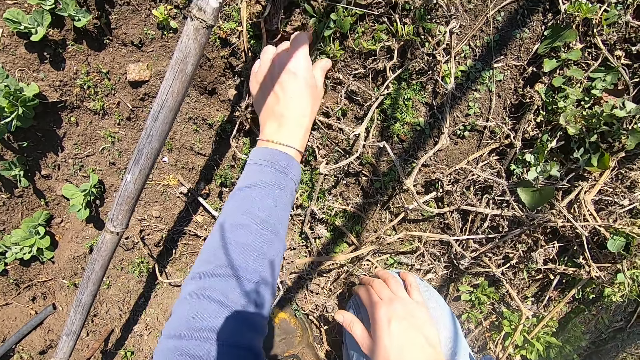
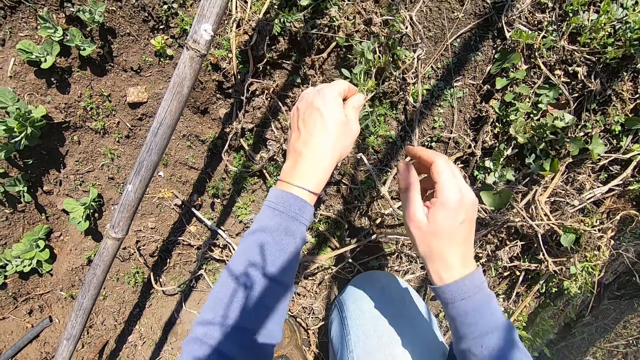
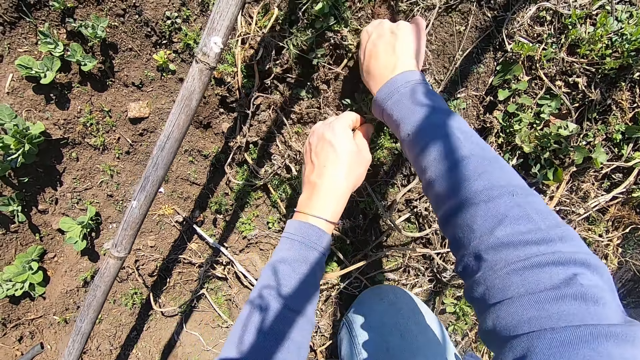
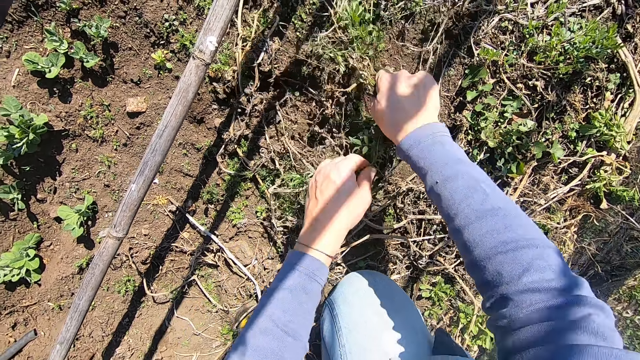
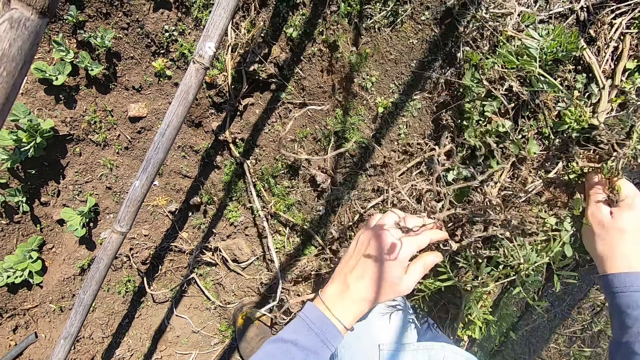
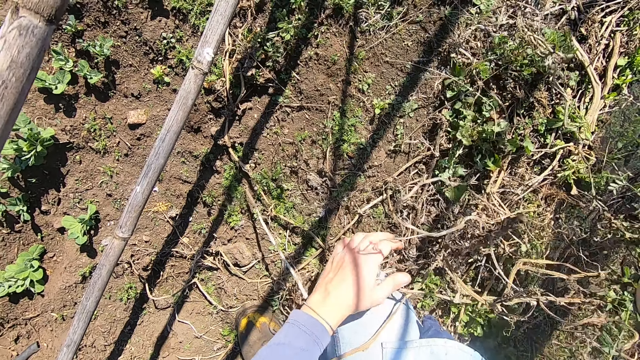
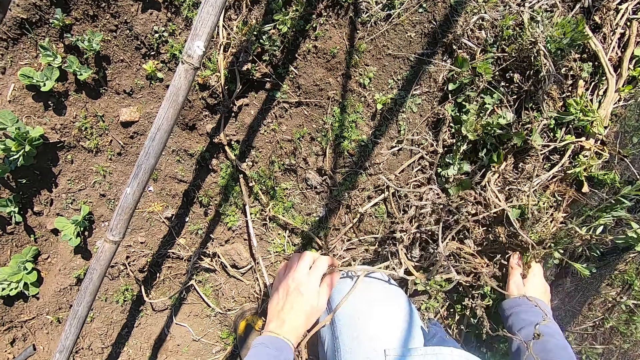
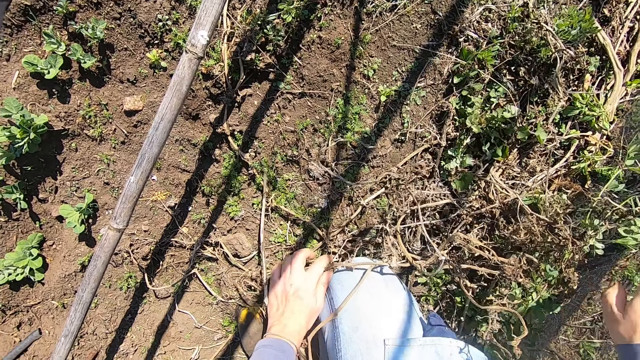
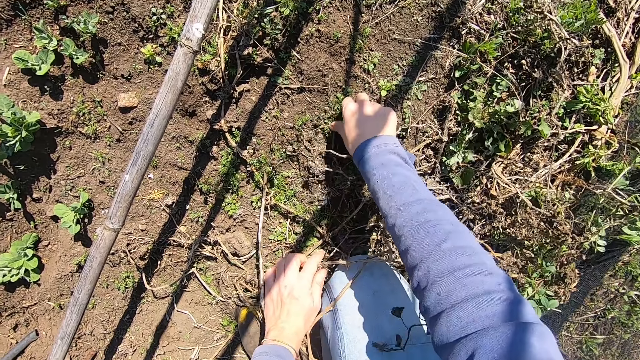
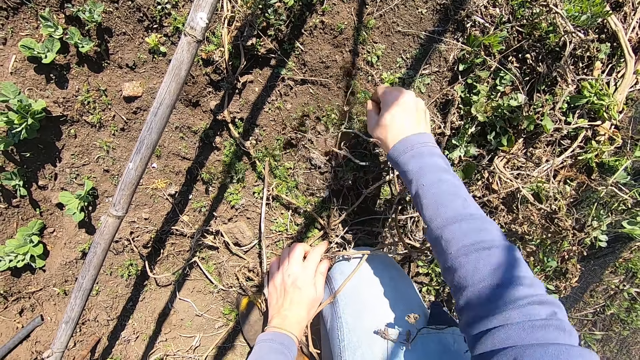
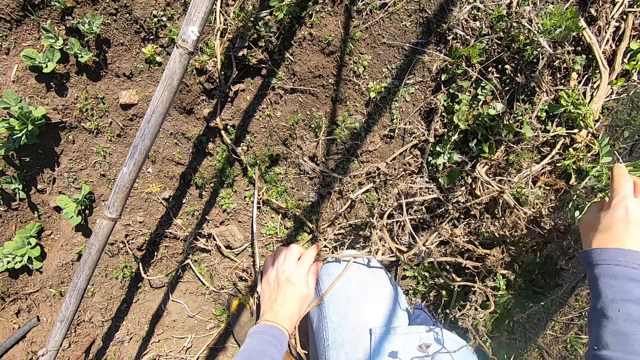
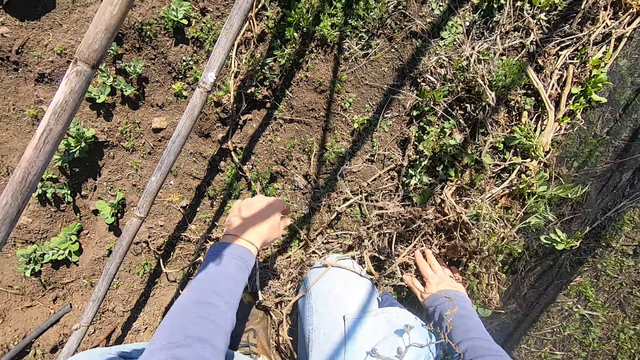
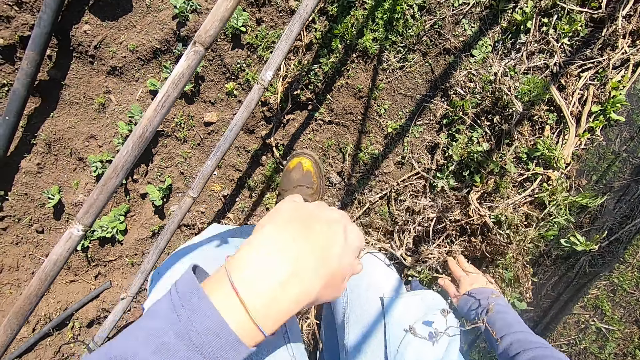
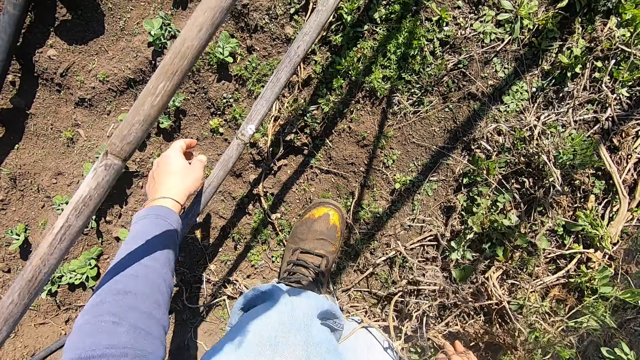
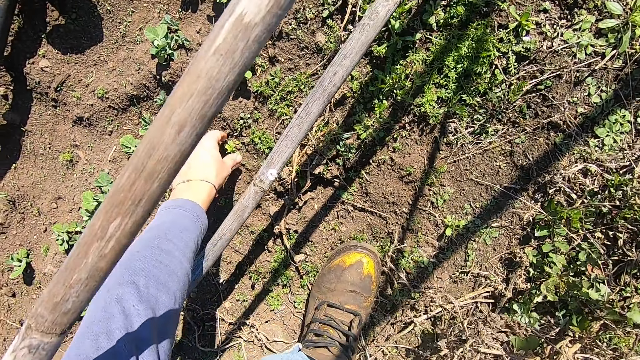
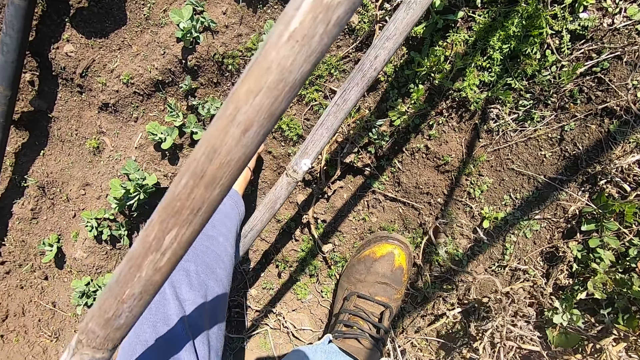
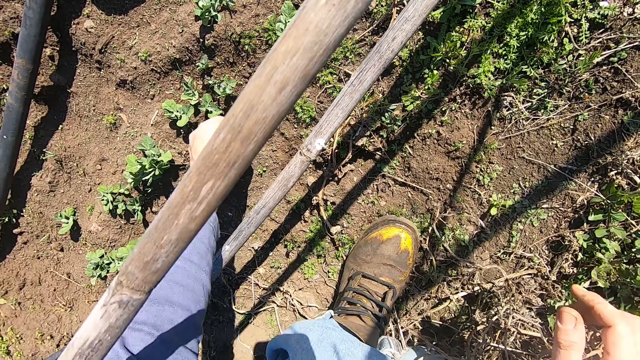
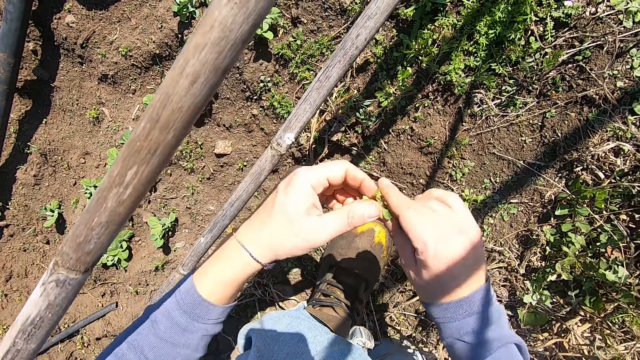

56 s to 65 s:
The camera wearer holds a weed plant on the ground with his left hand. He places his right hand on the weed plant. He pulls out the weed plant from the ground with both hands. He drops the weed plant. He lifts the weed plant. He holds the weed plant. He picks up a weed plant from the ground with his right hand. He throws the weed plant away with his right hand. He holds a weed. He adjusts his left leg. He makes a step. He picks up a weed plant from the ground with his left hand. He holds a weed.

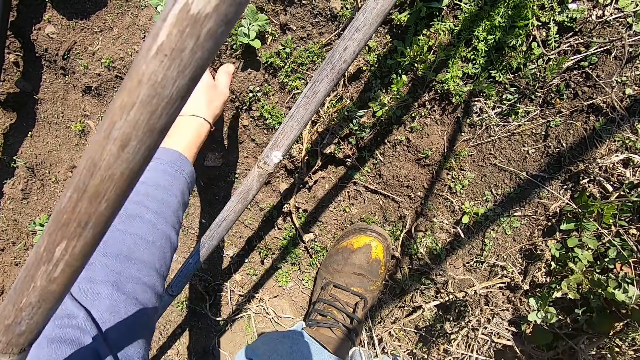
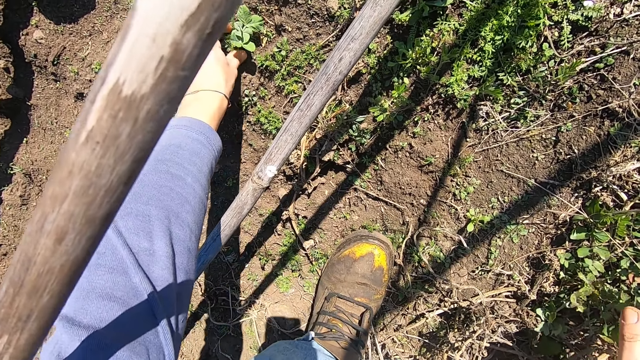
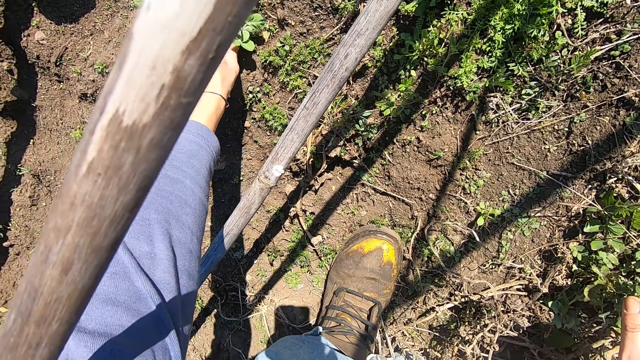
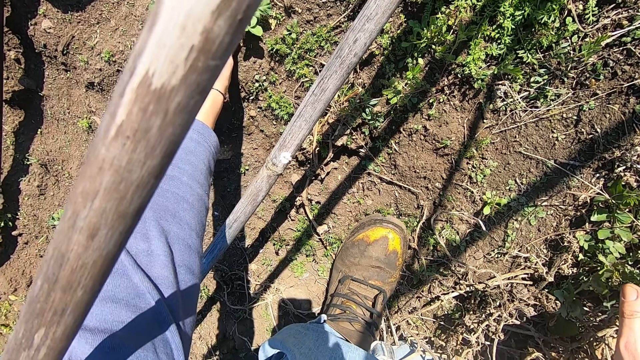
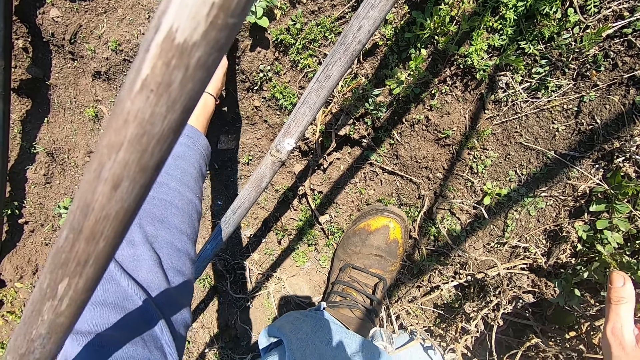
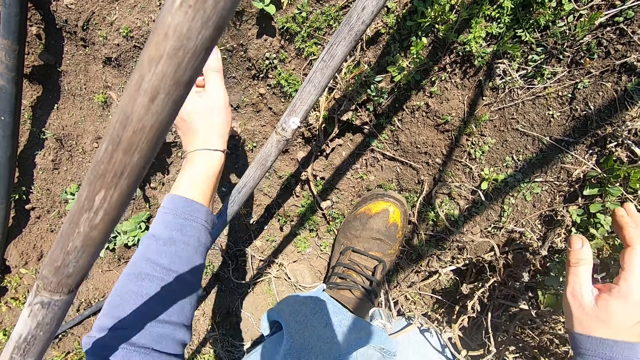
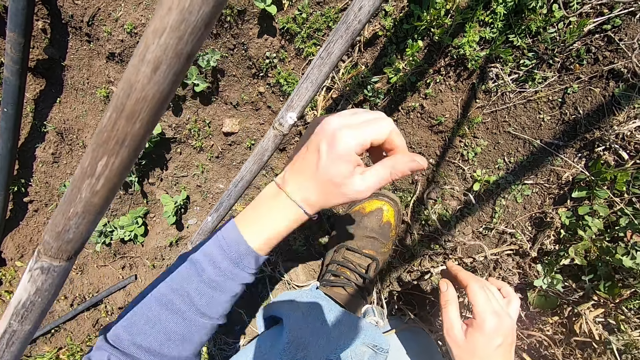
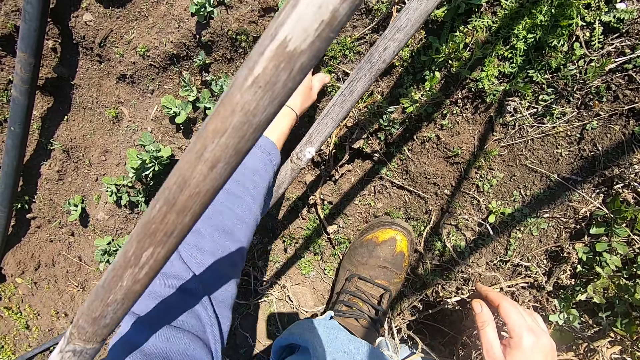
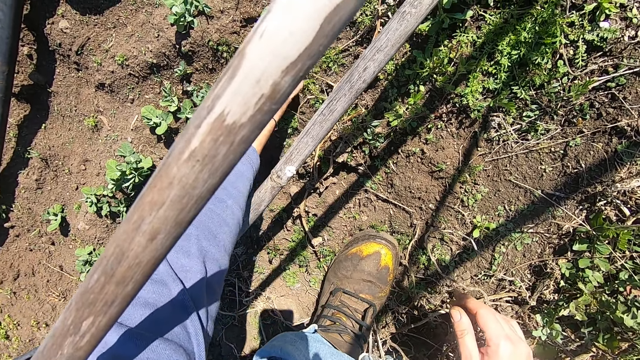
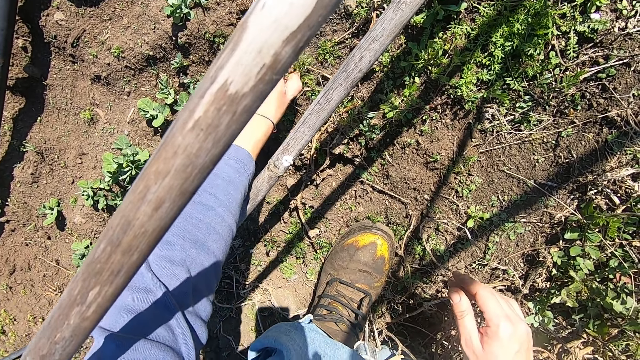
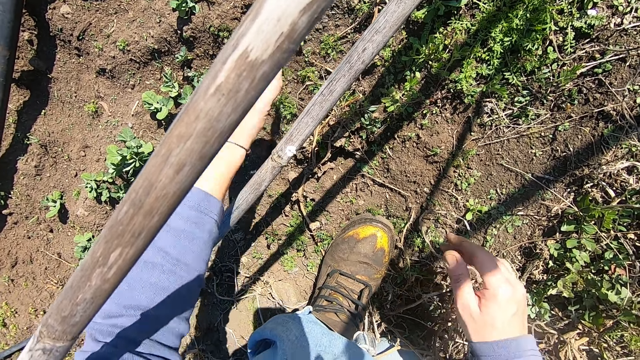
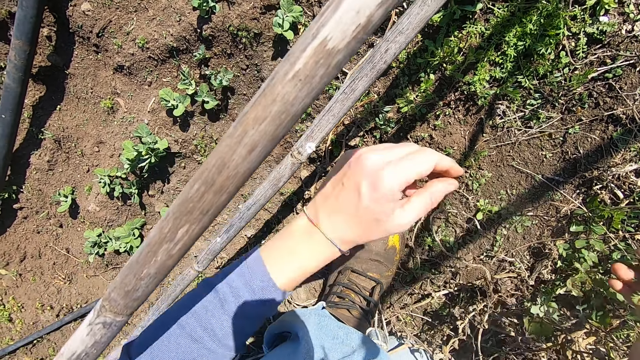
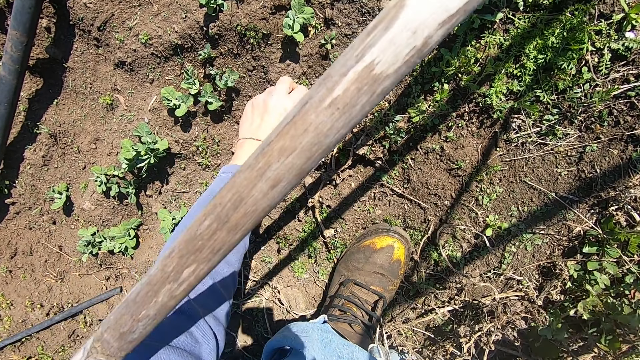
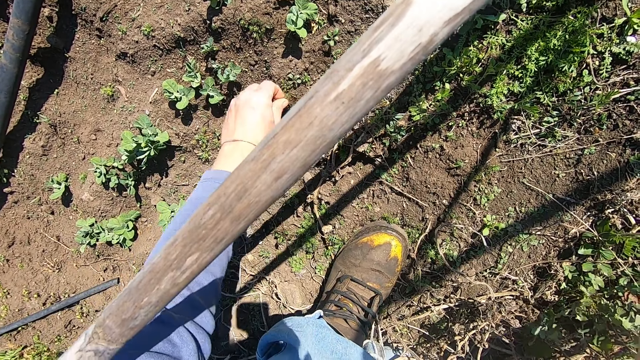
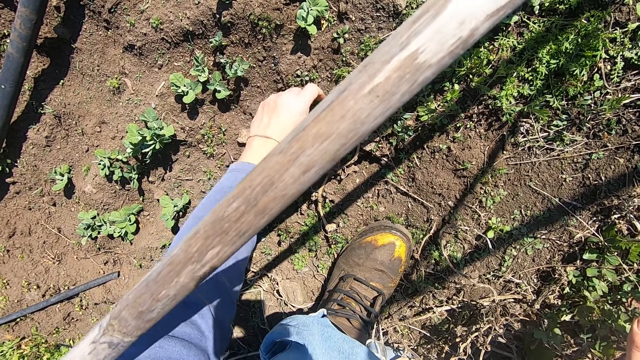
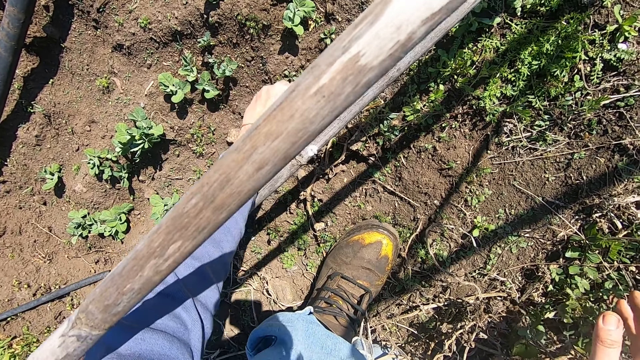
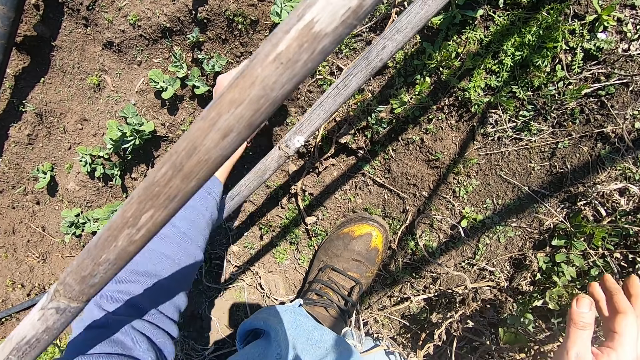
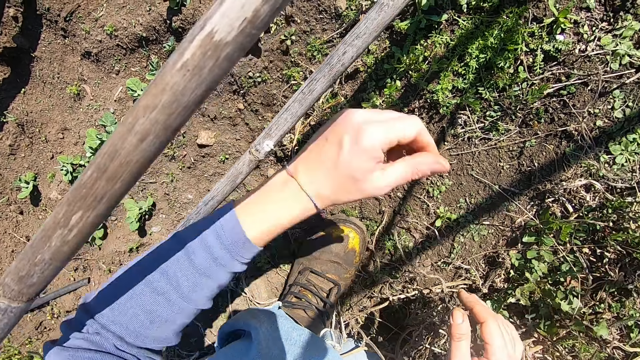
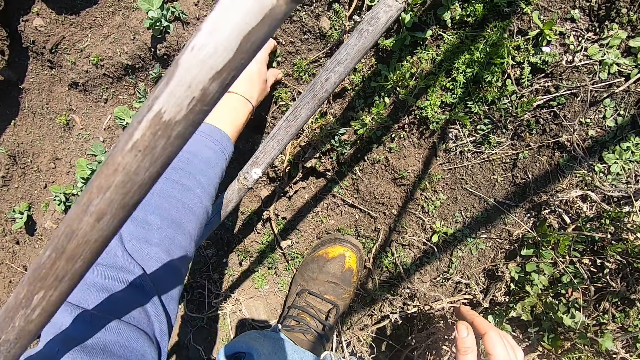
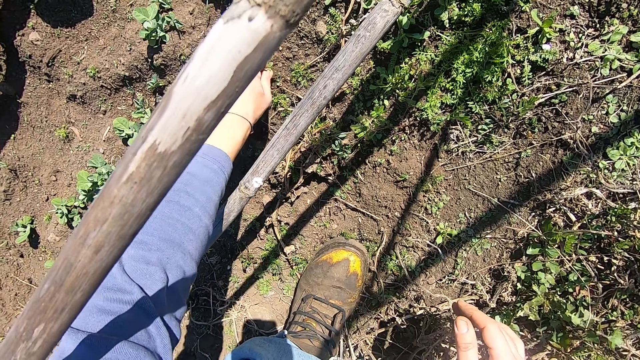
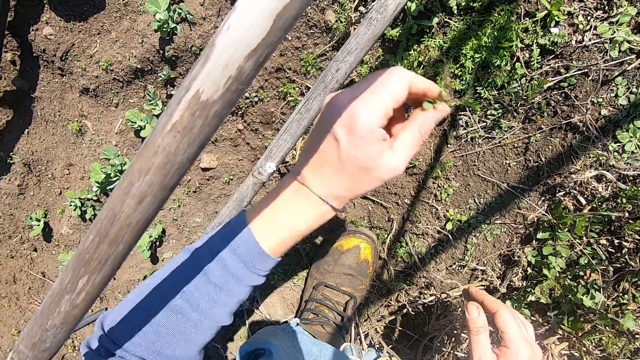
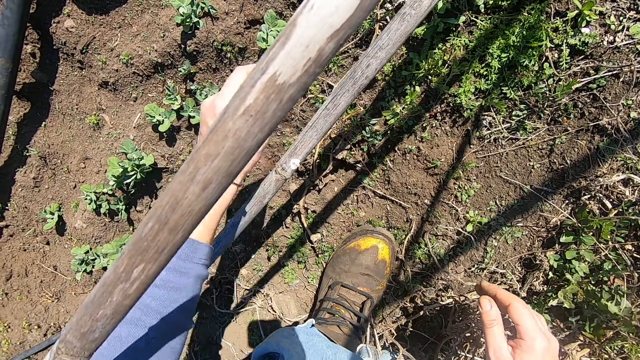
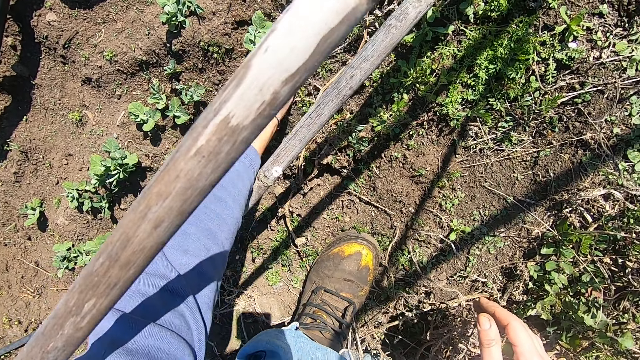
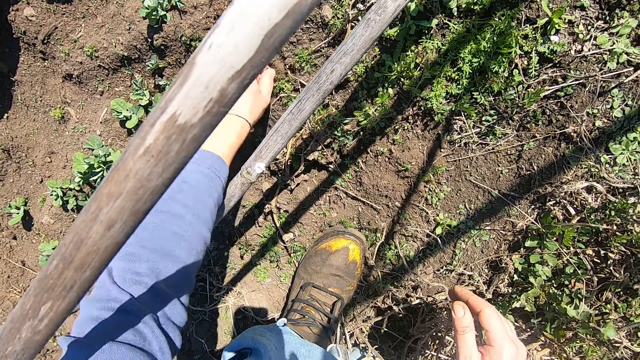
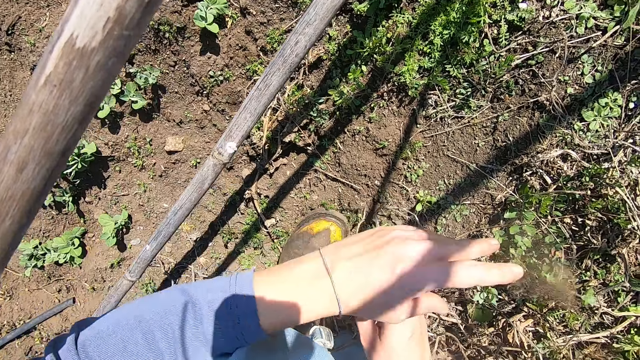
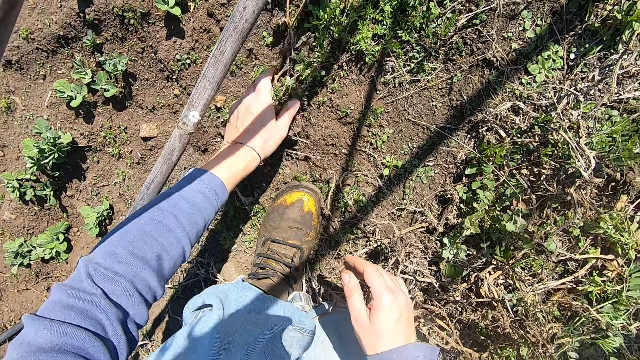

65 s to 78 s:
The camera wearer passes the weed plant from his left hand to his right hand. He throws the weed away. He picks up a weed plant from the ground with his left hand. He holds another weed. He throws the weed plant away with his left hand. He picks up a weed plant from the ground with his left hand. He holds another weed. He passes the weed plant from his left hand to his right hand. He throws the weed in his left hand away. He picks up a weed plant from the ground with his left hand. He holds another weed. He throws the weed plant away with his left hand. He picks up a weed plant from the ground with his left hand. He throws the weed plant away with his left hand. He picks up a weed plant from the ground with his left hand. He throws the weed plant away with his left hand. He moves weed plants on the ground with his left hand.
